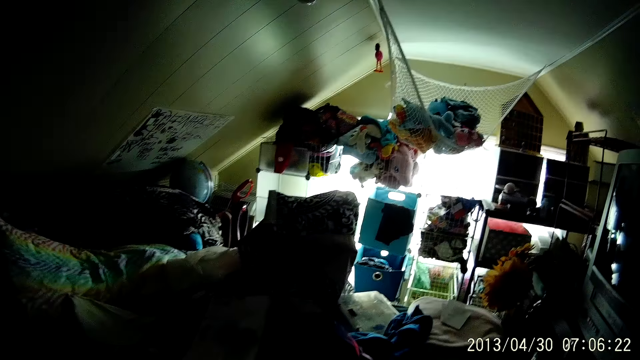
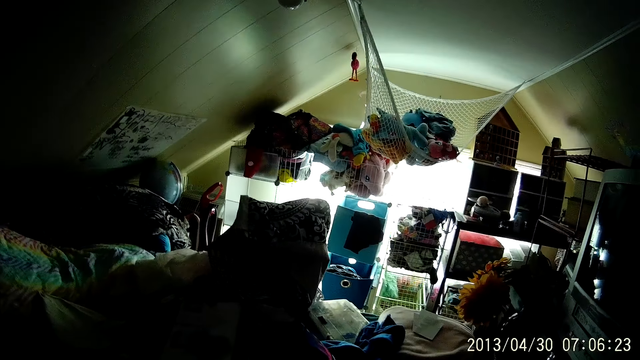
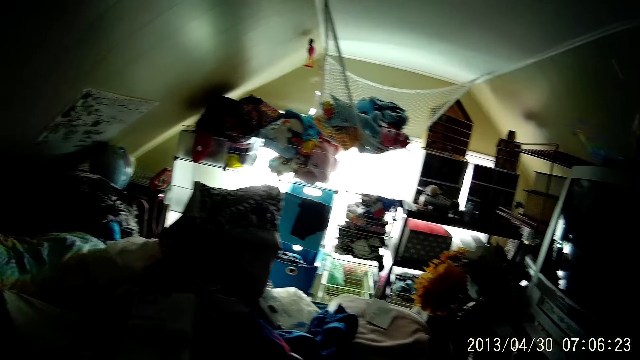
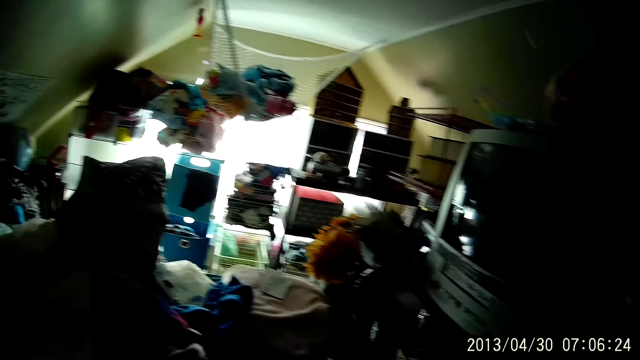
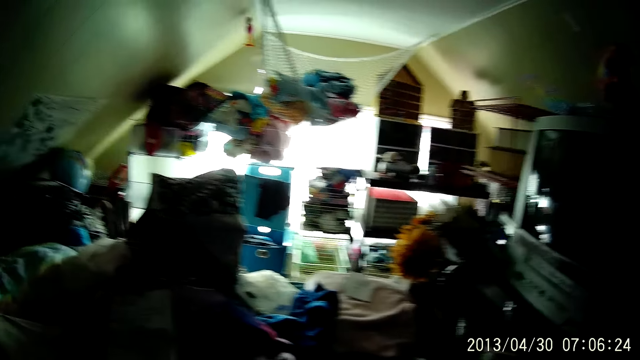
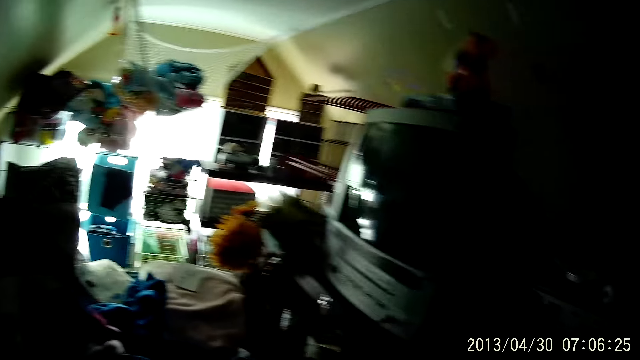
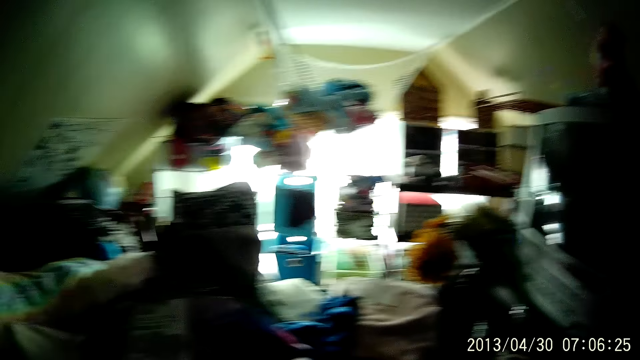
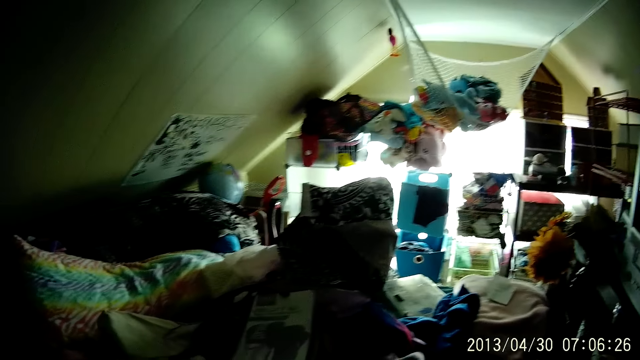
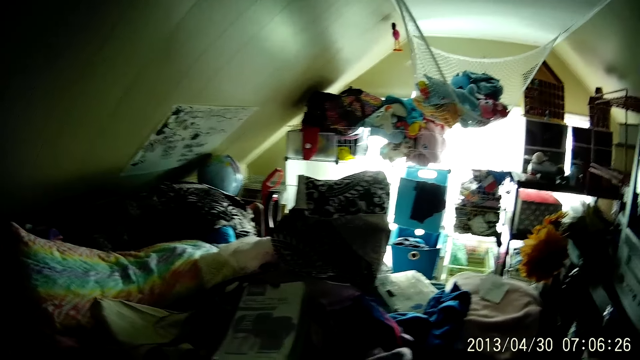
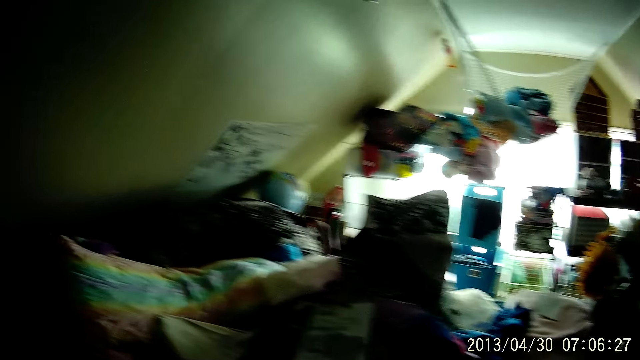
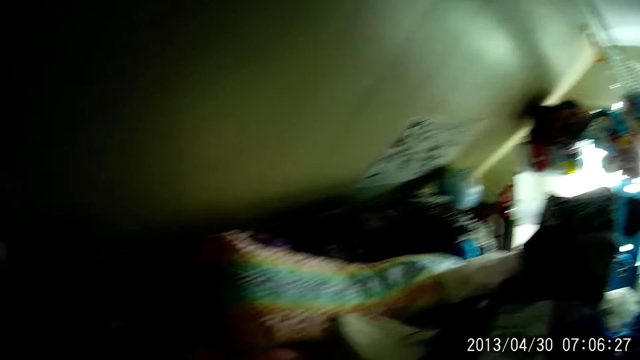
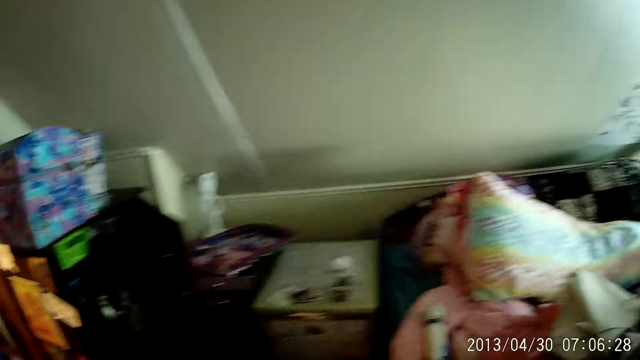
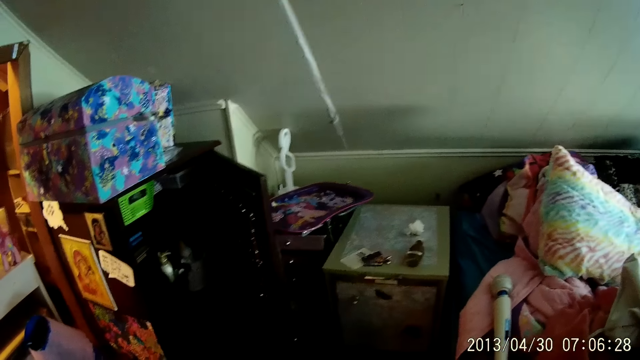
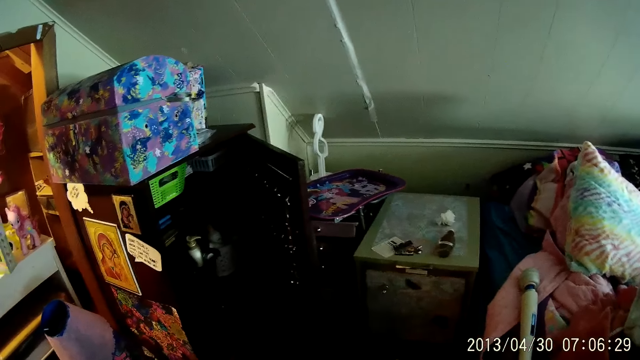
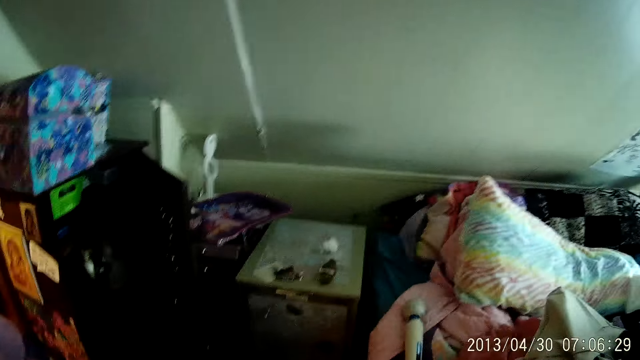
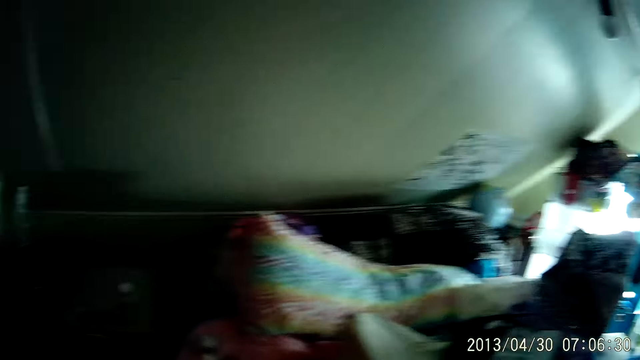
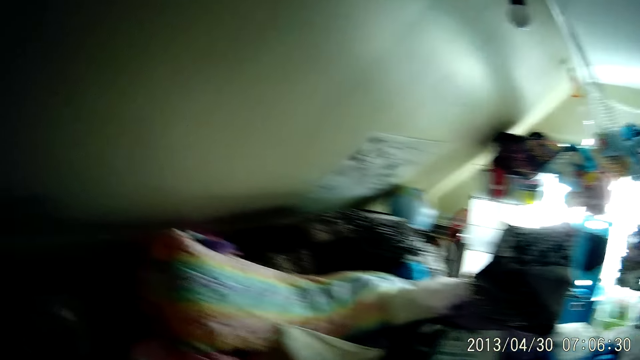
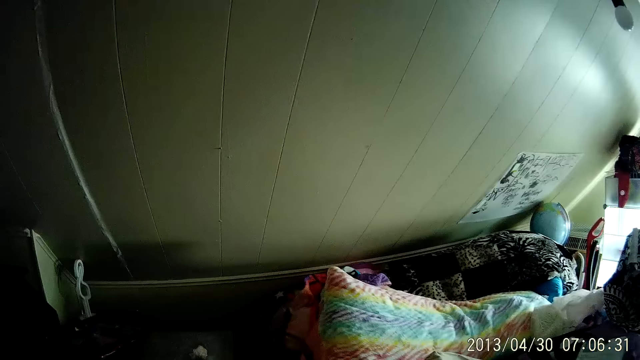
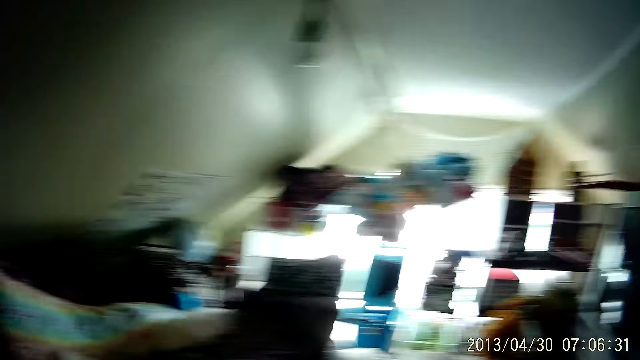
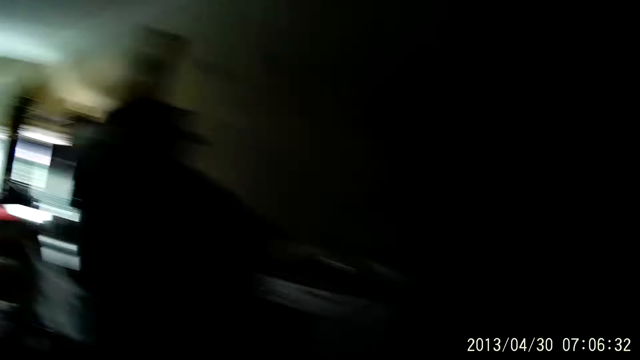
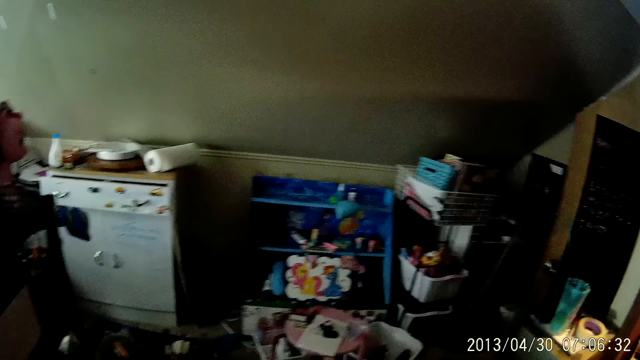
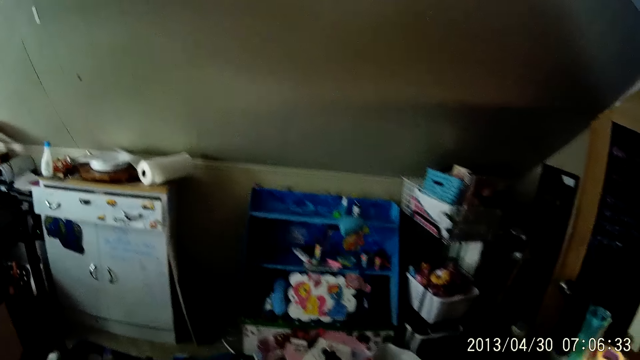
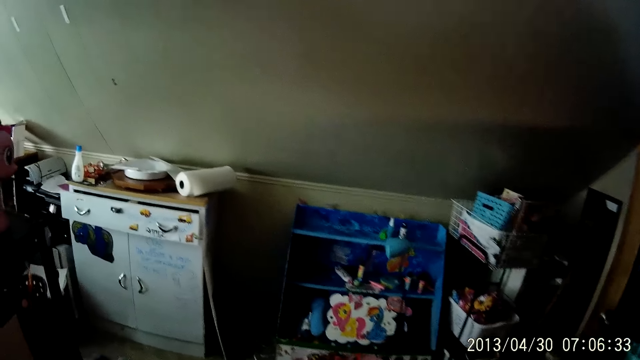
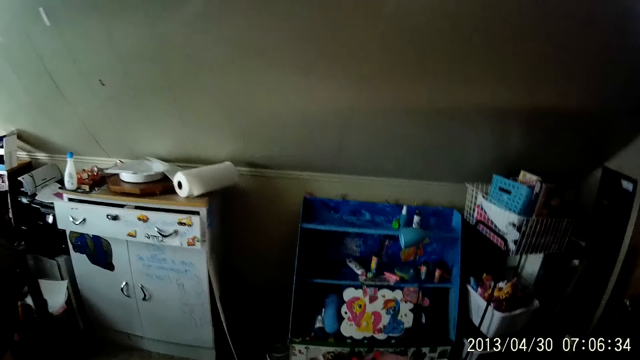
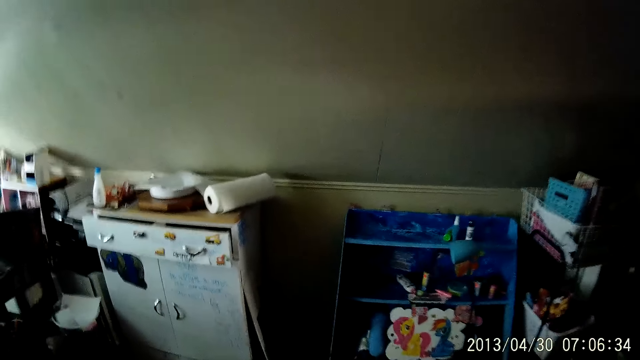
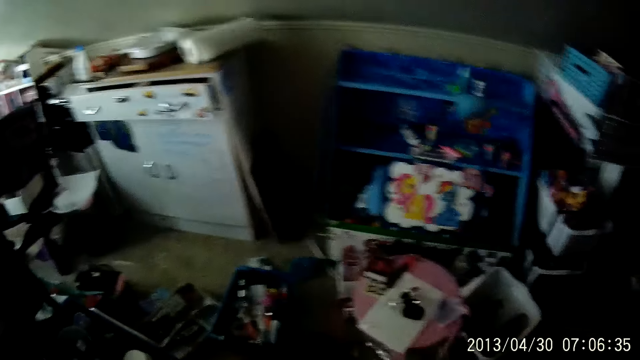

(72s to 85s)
The camera wearer turns around. They stare around the room. They walk around the room.

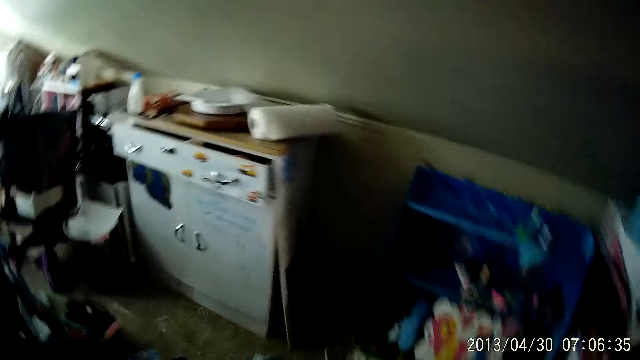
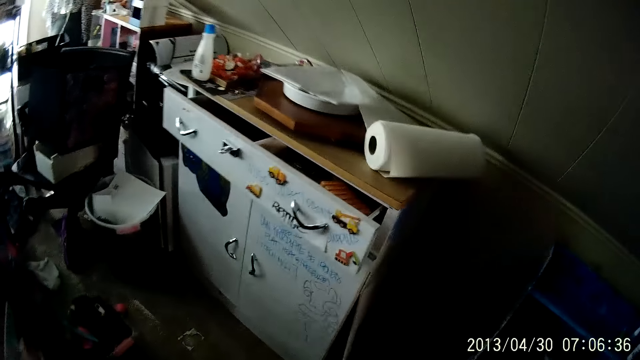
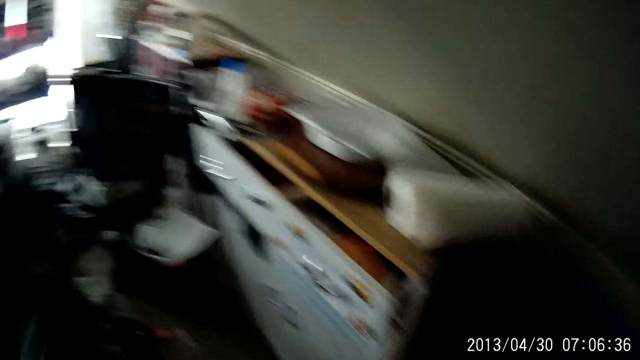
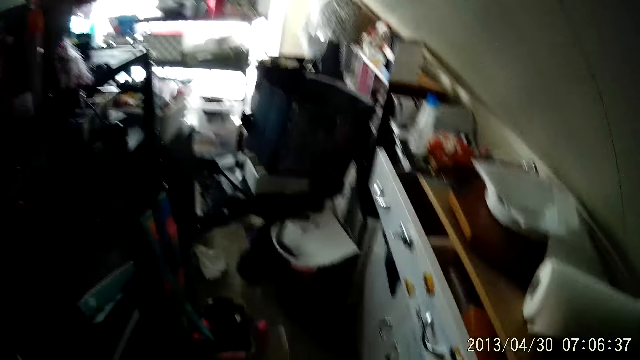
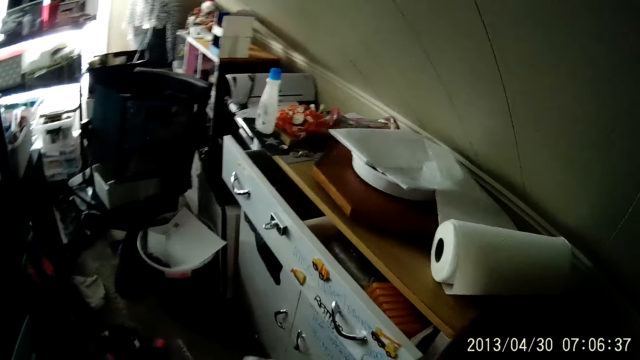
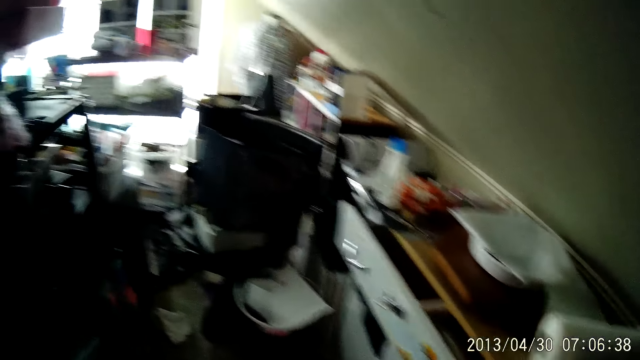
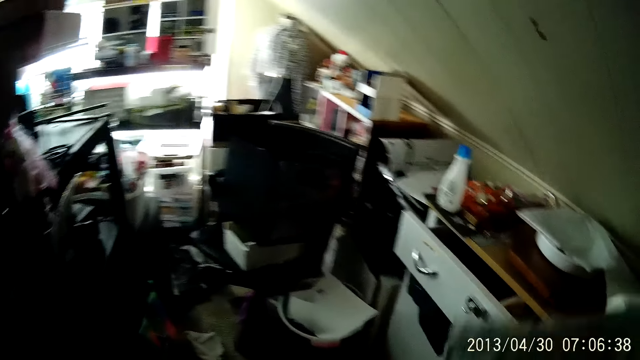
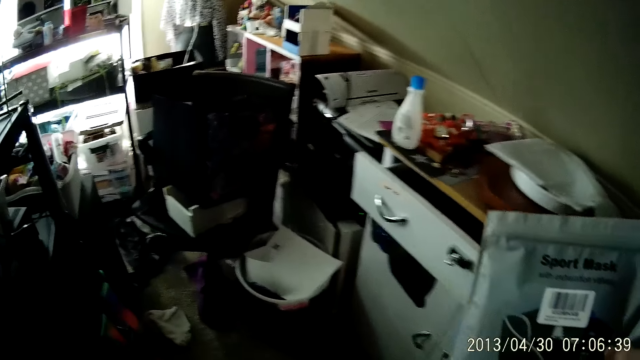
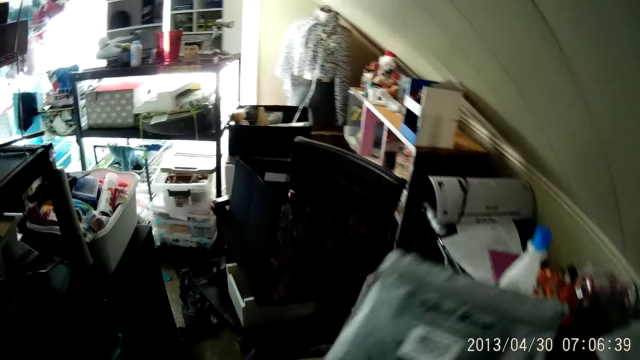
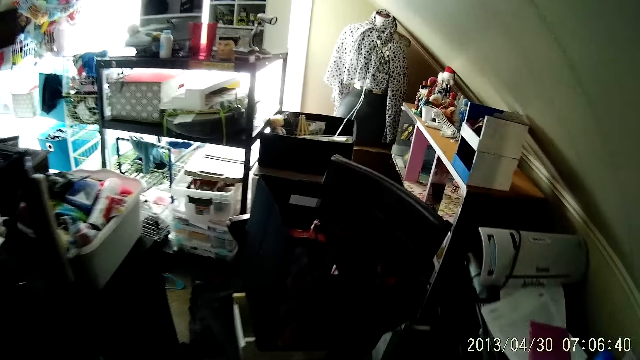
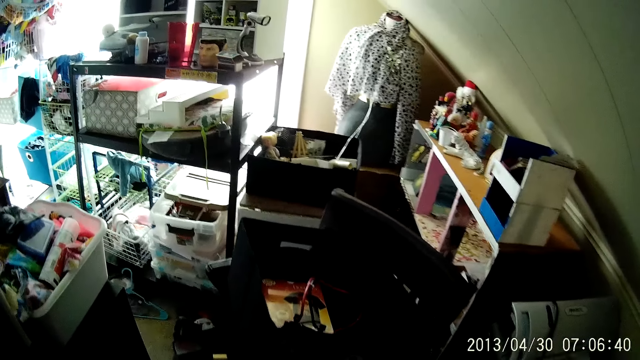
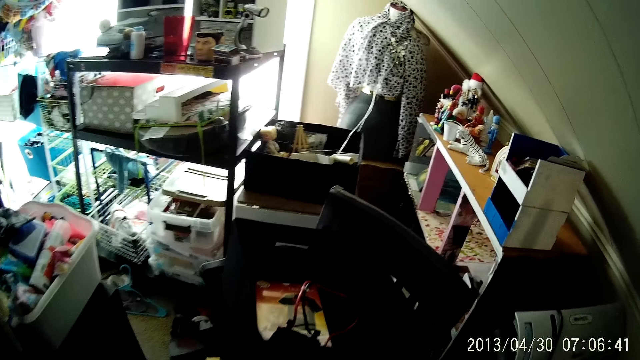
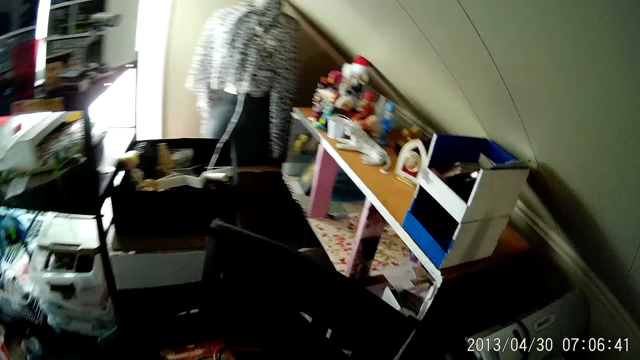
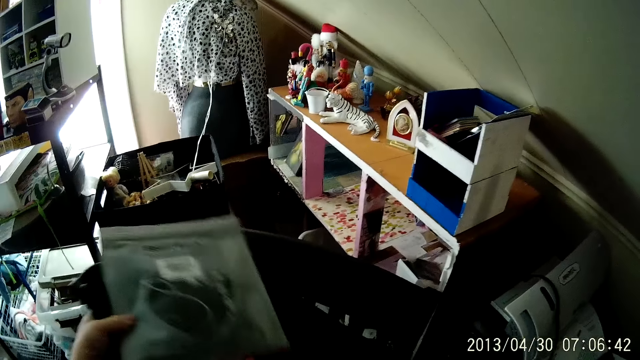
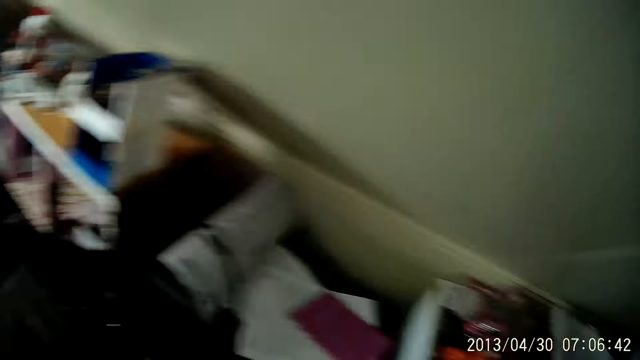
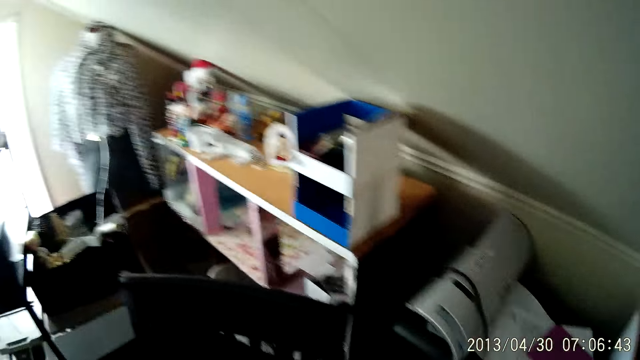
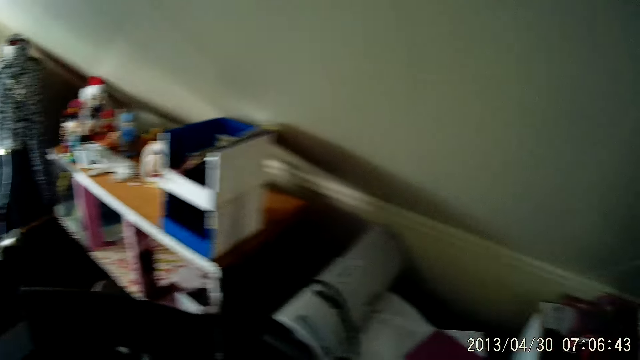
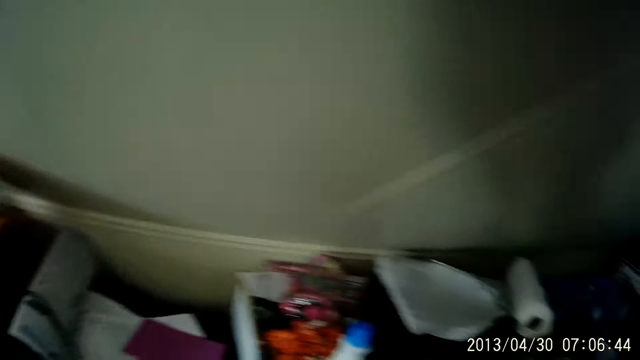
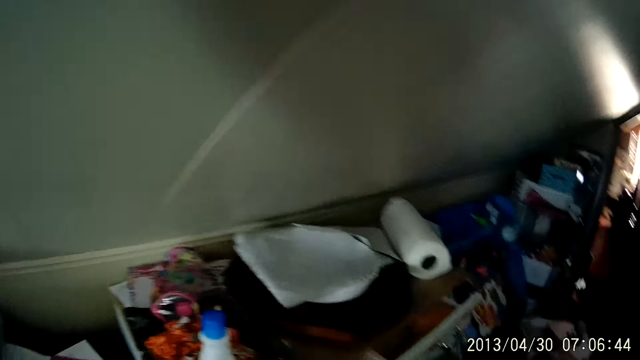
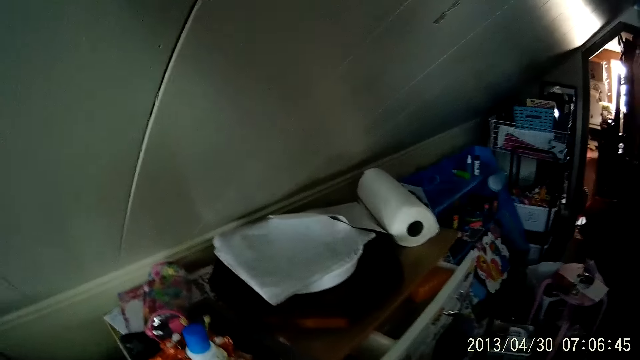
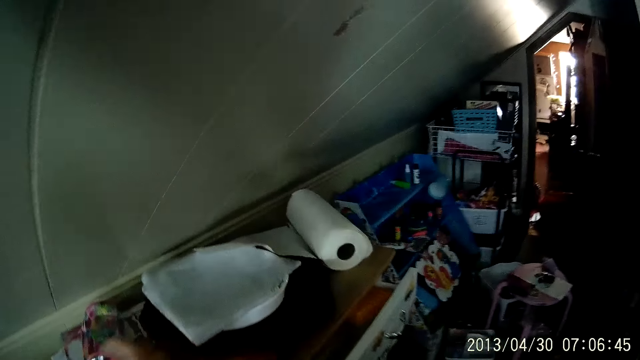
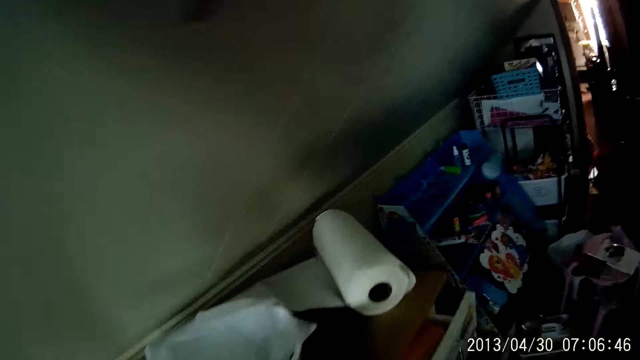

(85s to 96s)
The camera wearer walks towards a tray rack. They hold the packet and walk around the room. They place the packet on the cupboard. They look around the room.
